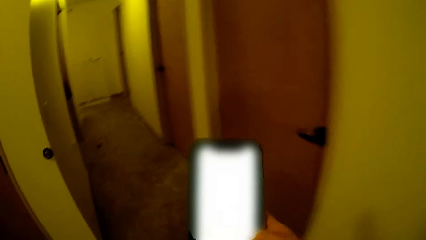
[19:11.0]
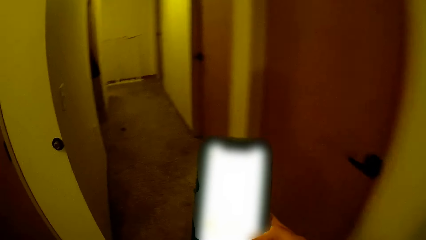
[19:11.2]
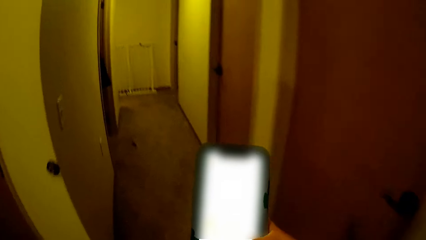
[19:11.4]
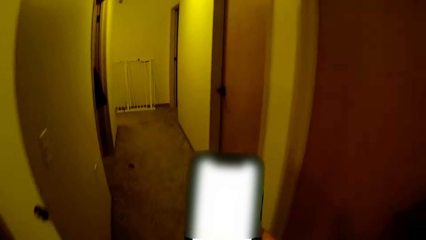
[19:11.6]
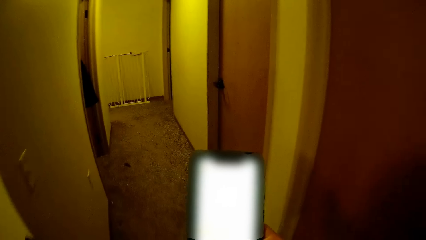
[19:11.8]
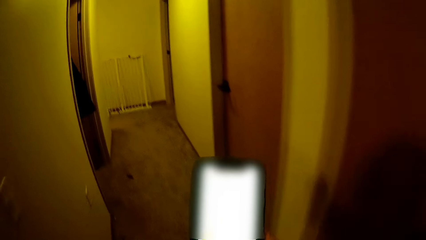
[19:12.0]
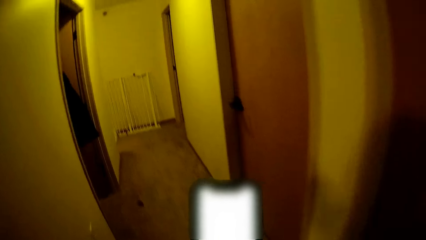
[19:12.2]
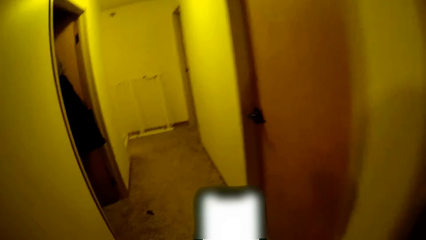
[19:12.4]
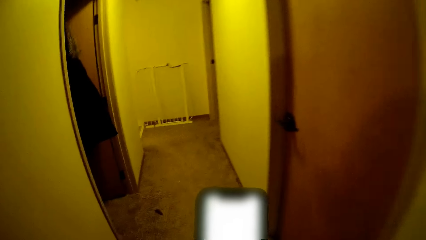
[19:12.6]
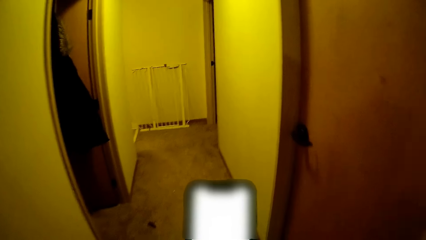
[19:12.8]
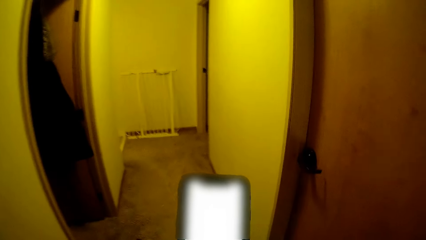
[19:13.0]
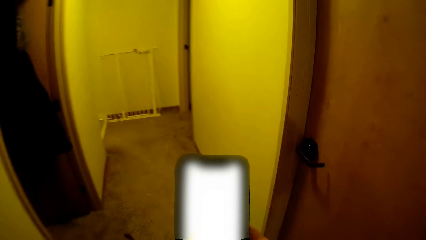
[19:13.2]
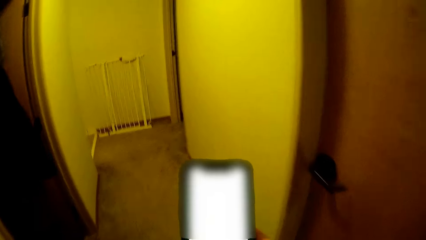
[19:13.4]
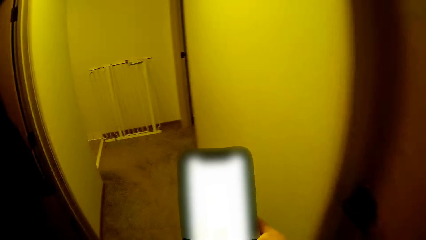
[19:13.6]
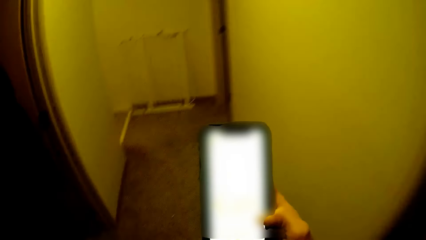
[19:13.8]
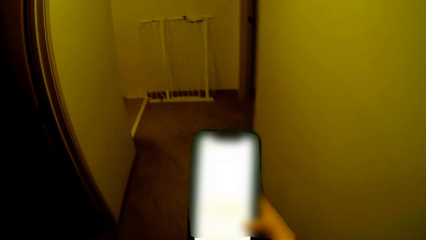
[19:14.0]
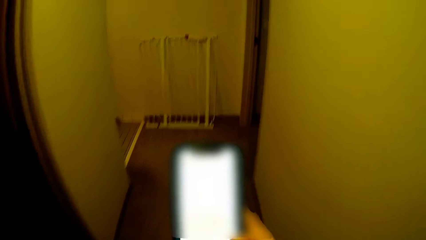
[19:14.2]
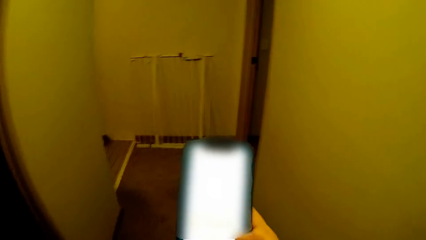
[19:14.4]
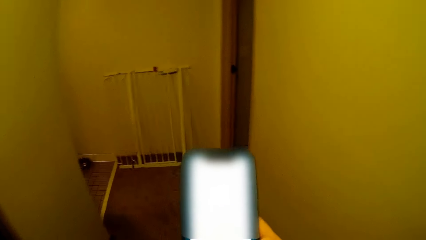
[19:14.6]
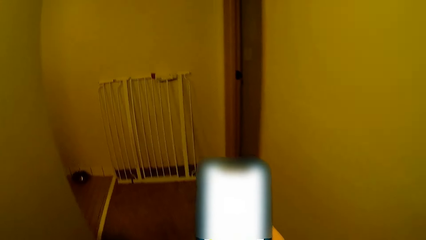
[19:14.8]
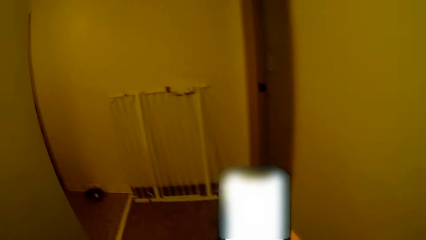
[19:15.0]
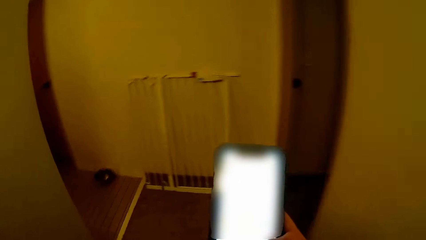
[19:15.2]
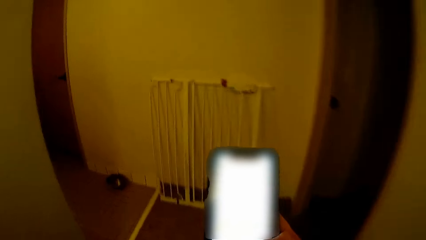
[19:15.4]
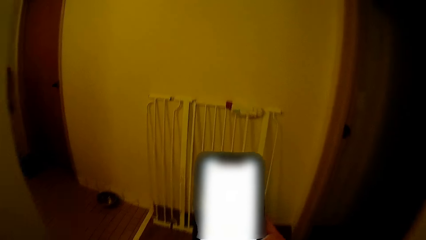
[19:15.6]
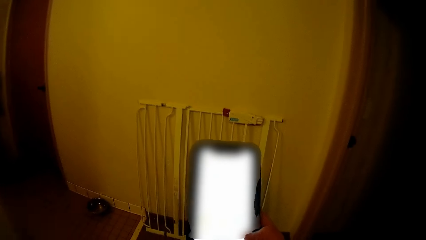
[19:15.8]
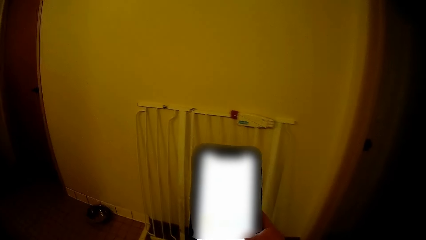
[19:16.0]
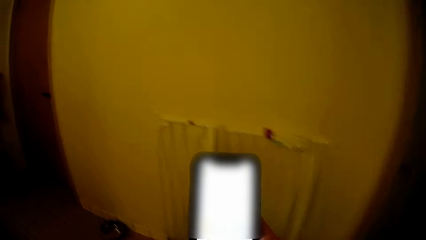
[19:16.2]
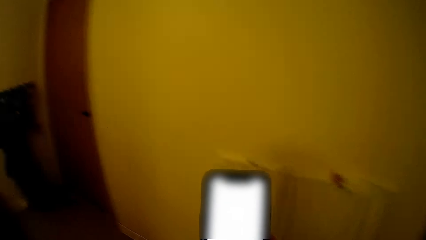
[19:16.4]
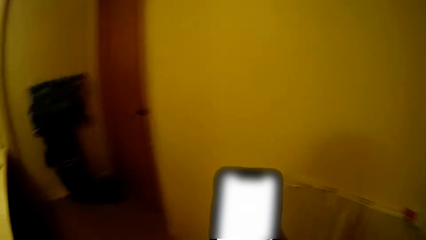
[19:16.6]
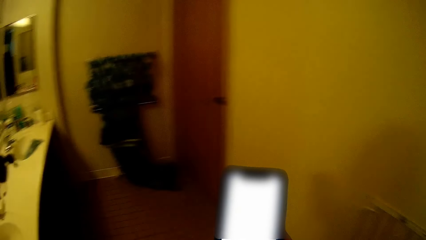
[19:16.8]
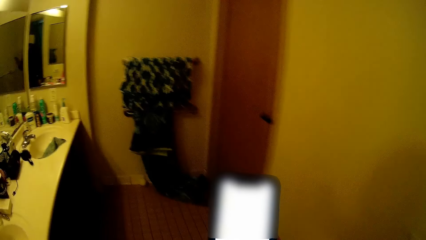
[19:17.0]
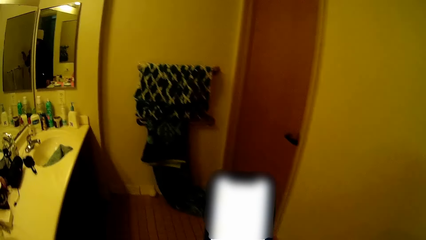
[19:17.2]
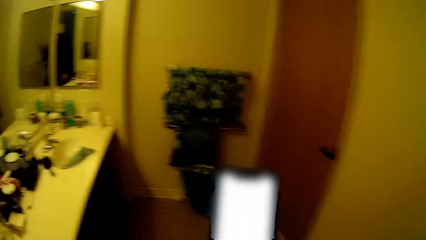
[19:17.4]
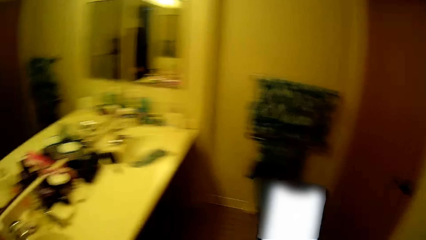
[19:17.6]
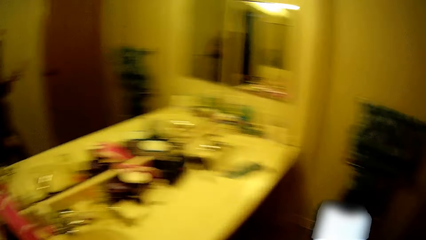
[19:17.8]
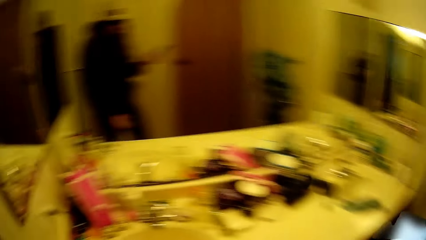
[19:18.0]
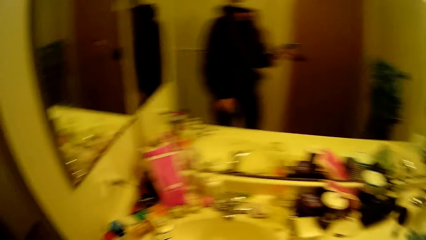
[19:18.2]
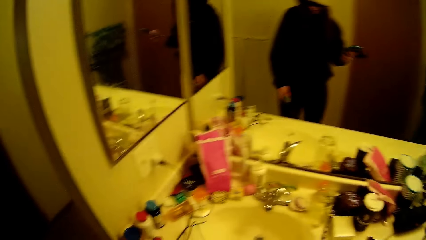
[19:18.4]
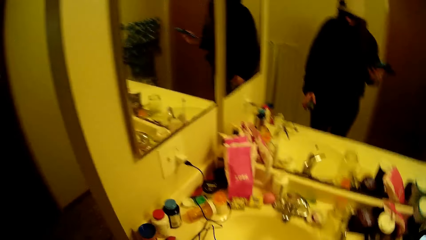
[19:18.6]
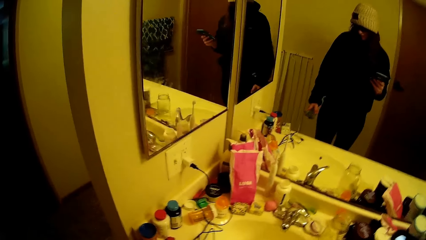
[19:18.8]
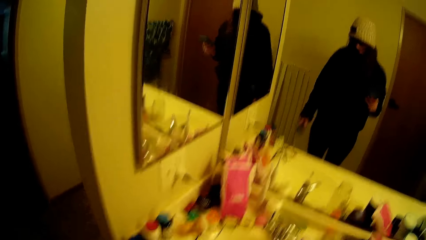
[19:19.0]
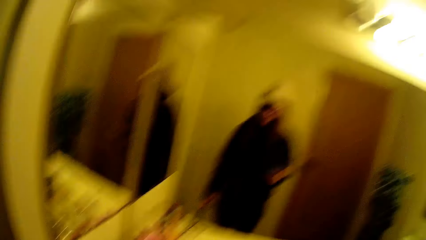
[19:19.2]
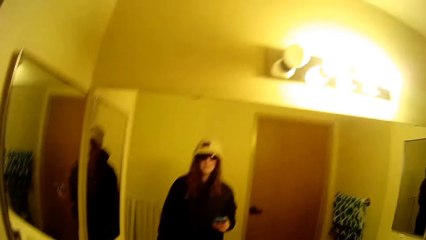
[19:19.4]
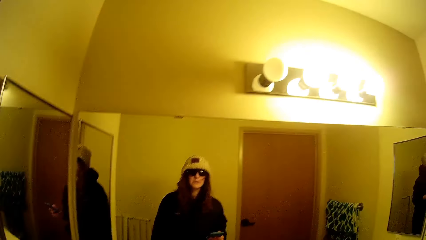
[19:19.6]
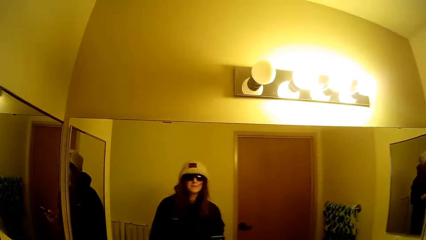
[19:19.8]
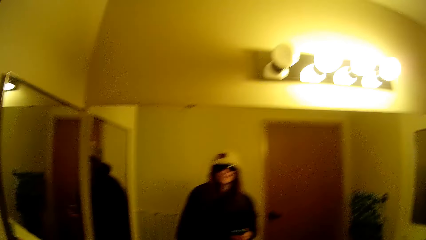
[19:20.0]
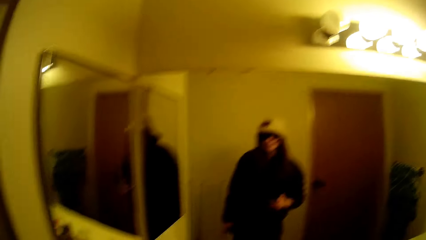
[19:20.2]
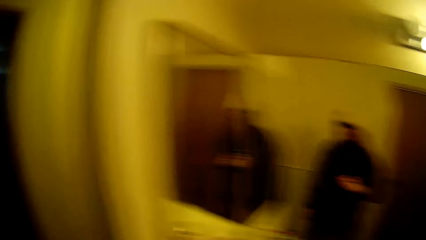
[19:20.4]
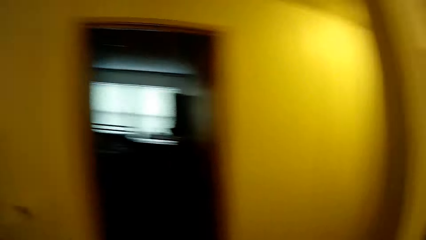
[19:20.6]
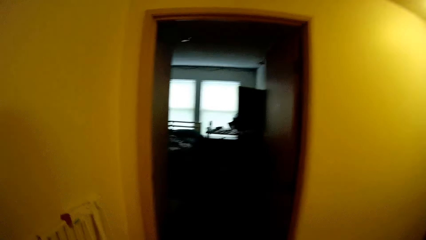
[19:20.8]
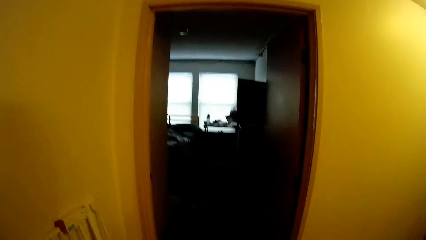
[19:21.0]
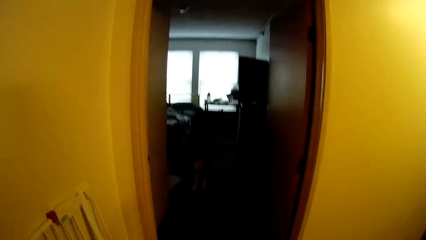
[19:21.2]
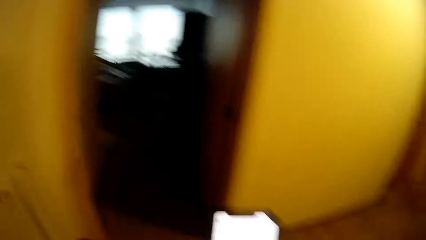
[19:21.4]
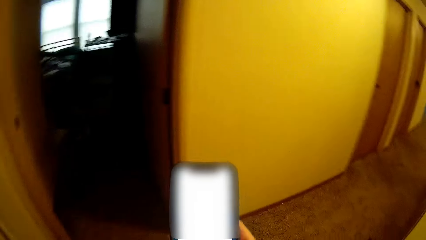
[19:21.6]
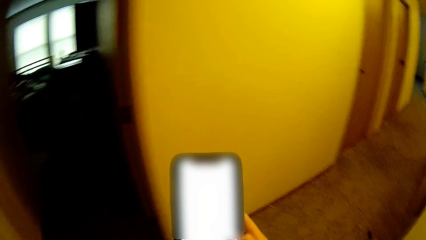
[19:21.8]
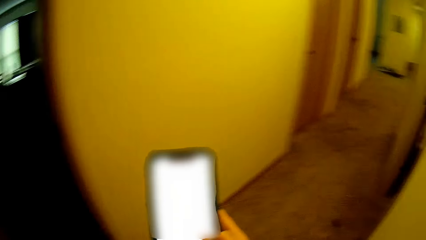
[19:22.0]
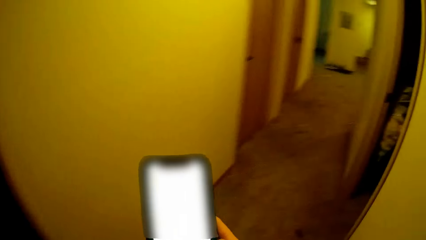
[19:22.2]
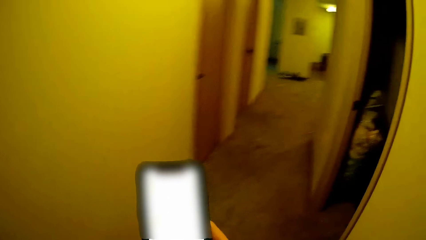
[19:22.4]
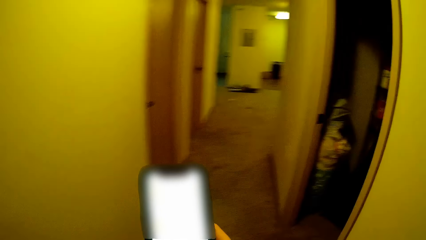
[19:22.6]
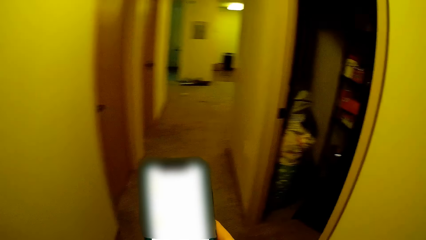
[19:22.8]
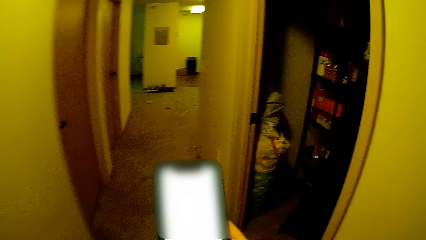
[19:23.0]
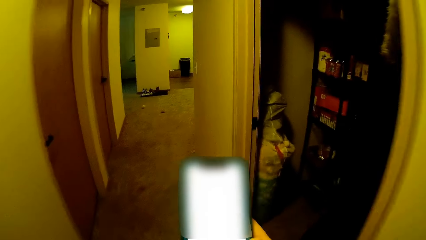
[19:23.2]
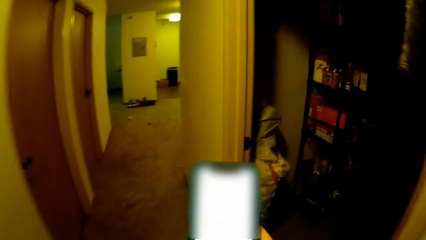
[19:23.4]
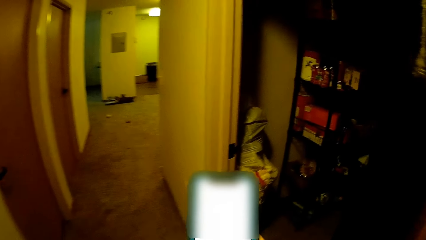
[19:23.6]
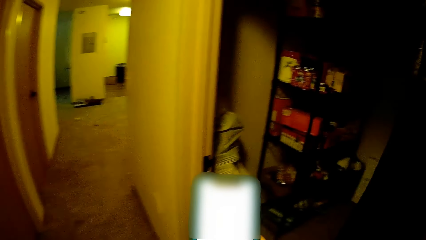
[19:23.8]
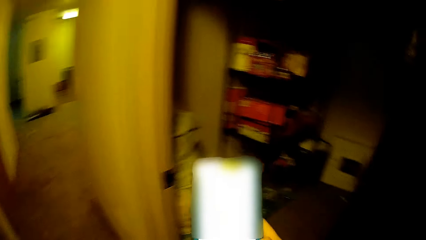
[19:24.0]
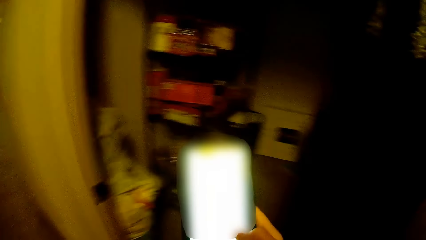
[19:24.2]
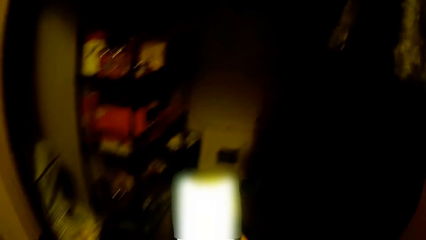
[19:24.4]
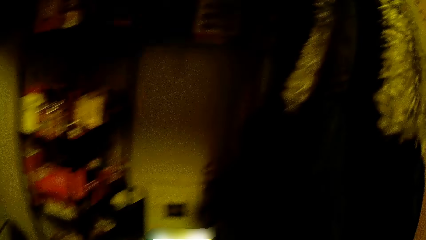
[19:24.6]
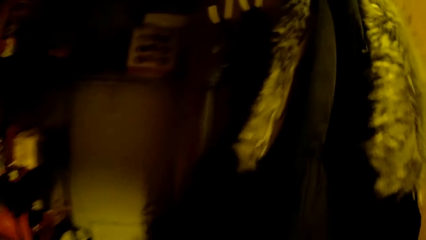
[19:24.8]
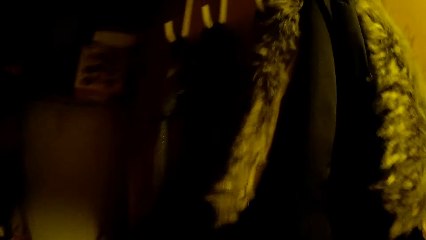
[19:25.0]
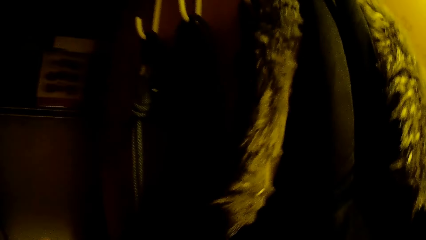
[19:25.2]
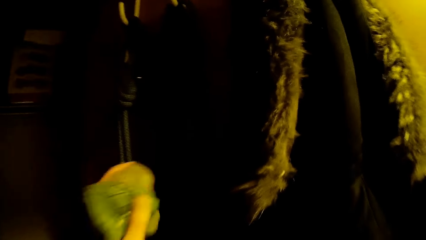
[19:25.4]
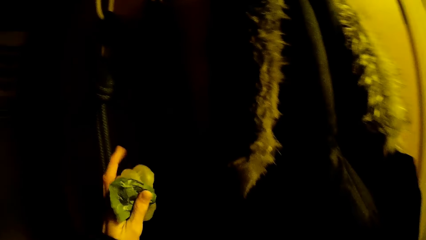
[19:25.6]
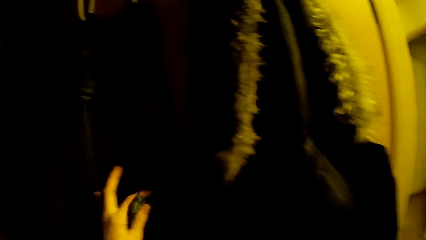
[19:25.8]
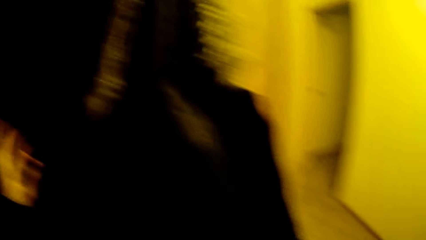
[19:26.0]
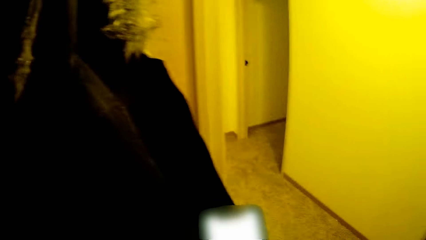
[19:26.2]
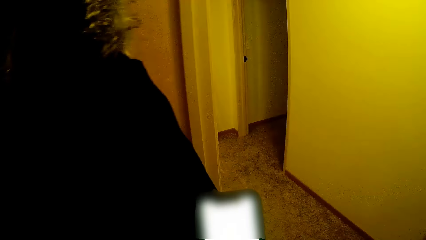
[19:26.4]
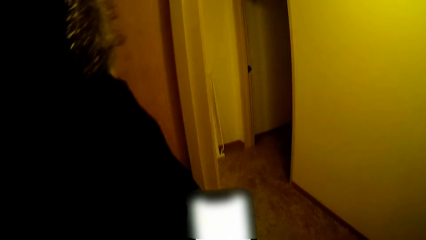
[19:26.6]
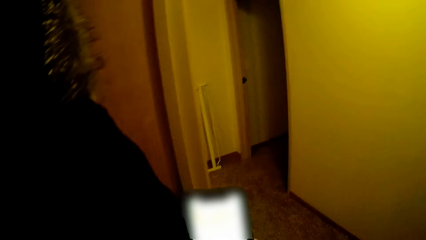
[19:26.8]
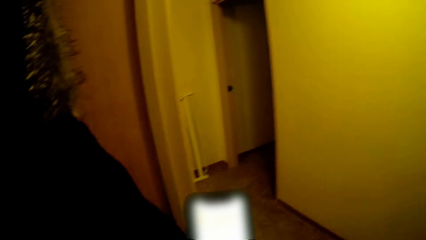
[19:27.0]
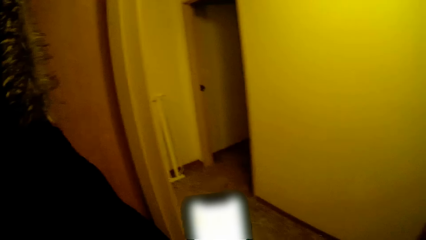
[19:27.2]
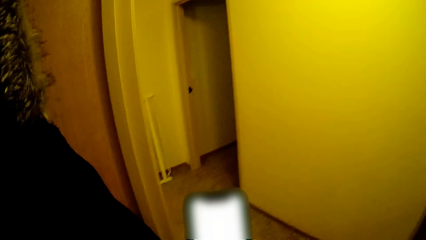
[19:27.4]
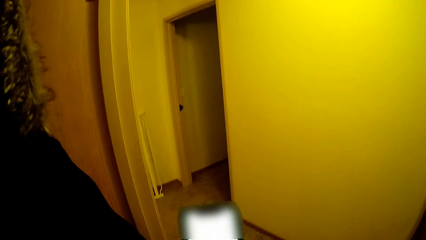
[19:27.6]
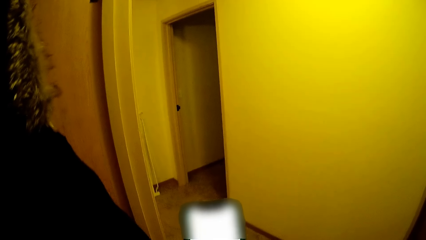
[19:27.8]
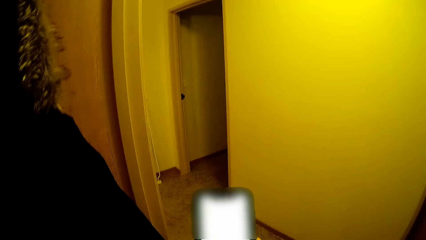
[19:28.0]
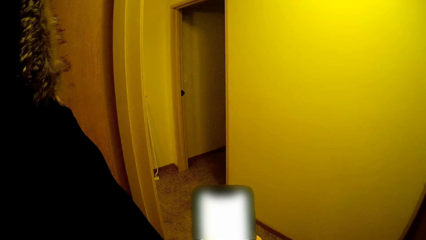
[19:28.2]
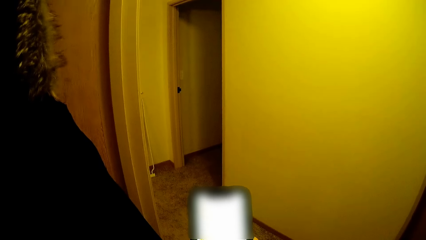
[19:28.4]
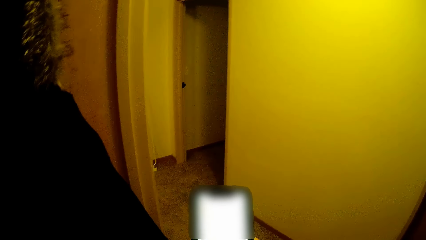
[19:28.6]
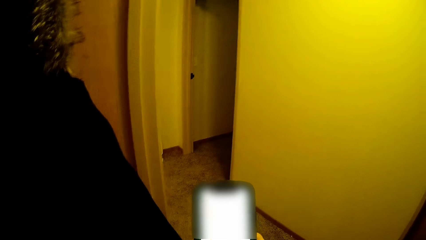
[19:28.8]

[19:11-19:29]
The camera wearer walks on the corridor. They look in the mirror. They walk around in the house. They scroll through their phone. They hold the phone.
